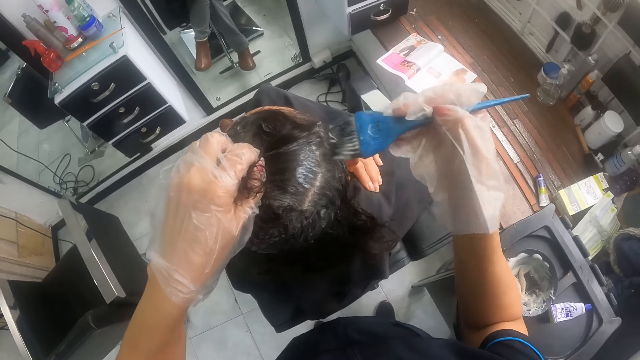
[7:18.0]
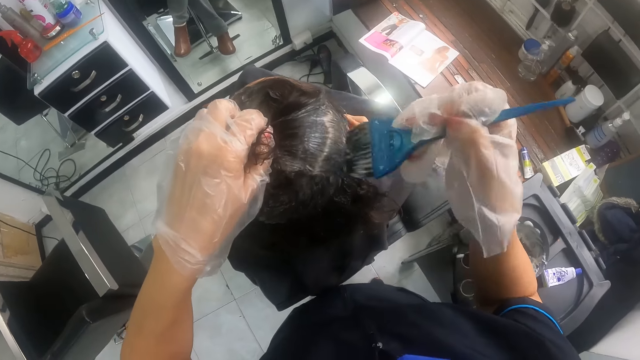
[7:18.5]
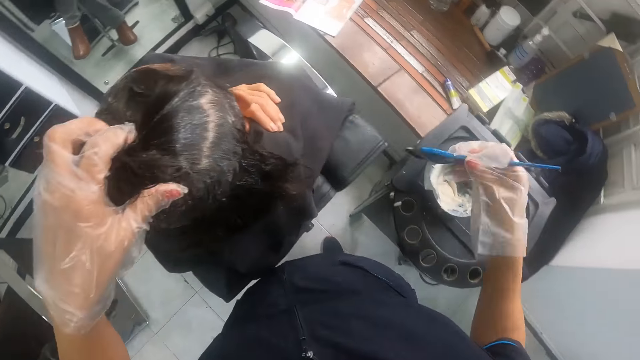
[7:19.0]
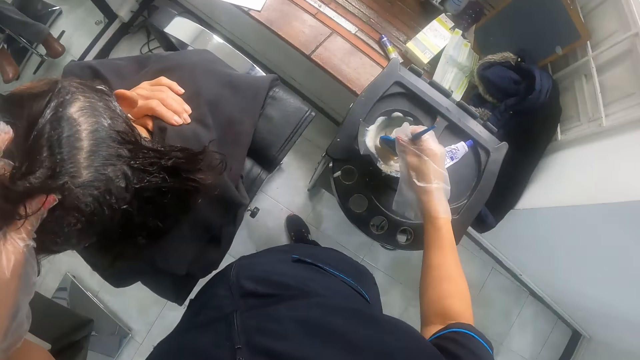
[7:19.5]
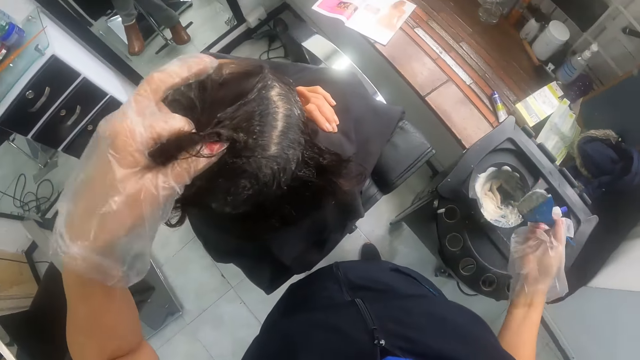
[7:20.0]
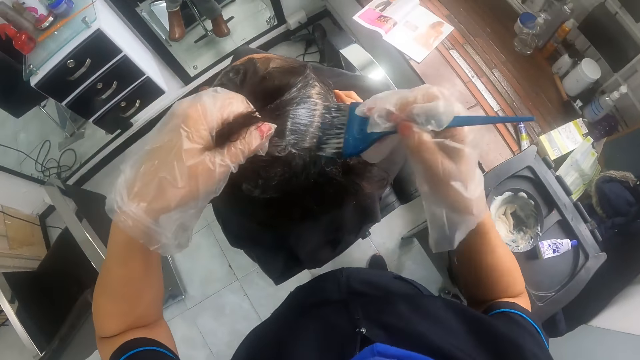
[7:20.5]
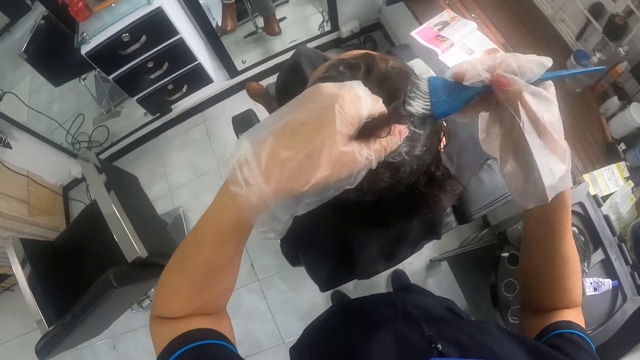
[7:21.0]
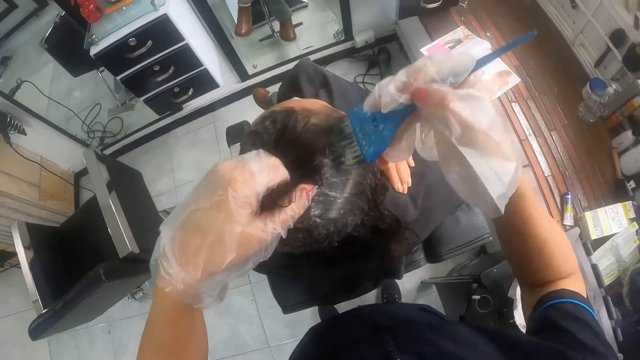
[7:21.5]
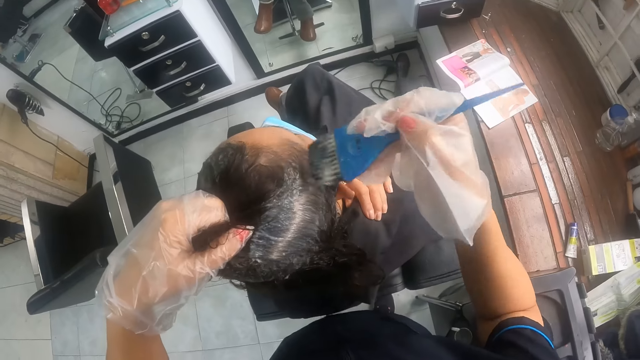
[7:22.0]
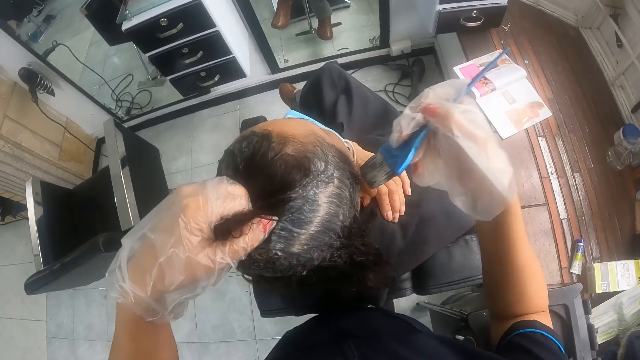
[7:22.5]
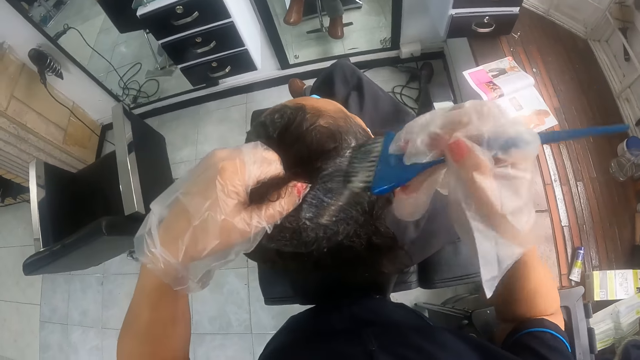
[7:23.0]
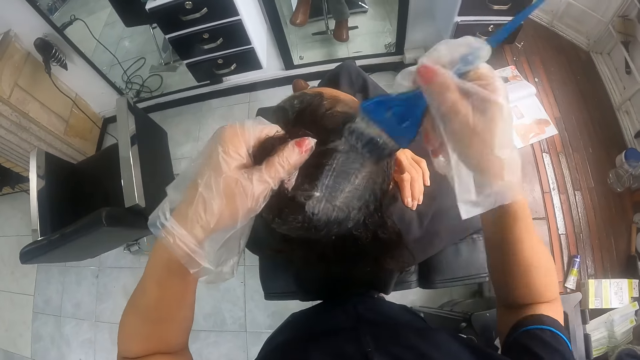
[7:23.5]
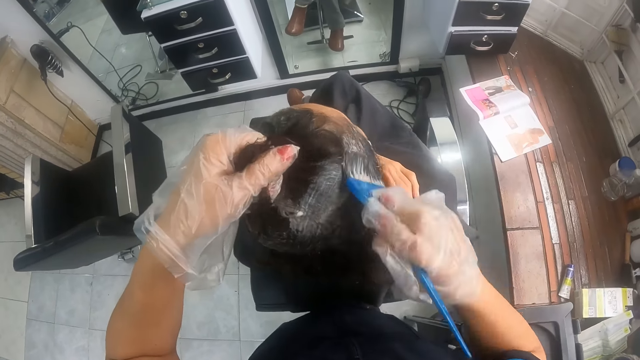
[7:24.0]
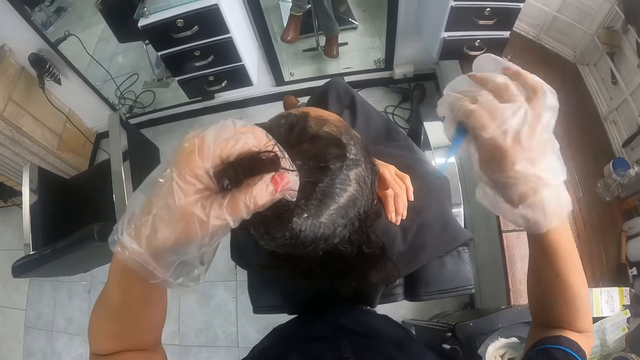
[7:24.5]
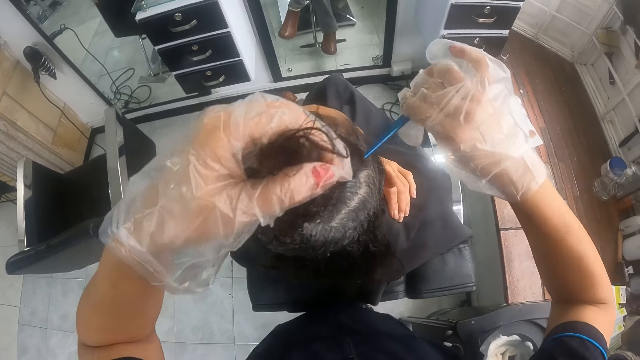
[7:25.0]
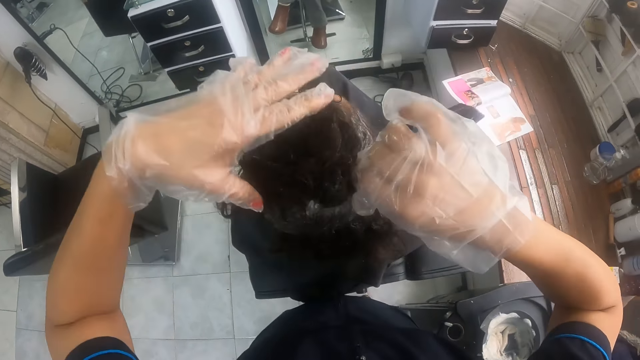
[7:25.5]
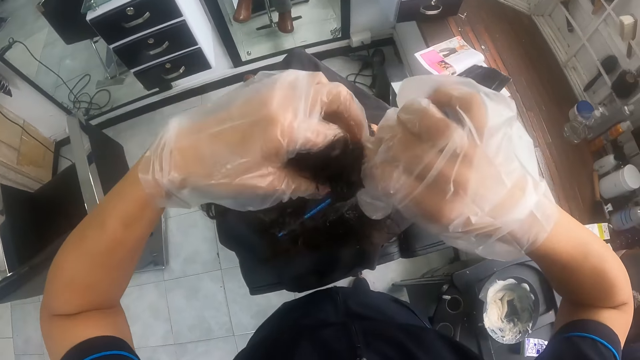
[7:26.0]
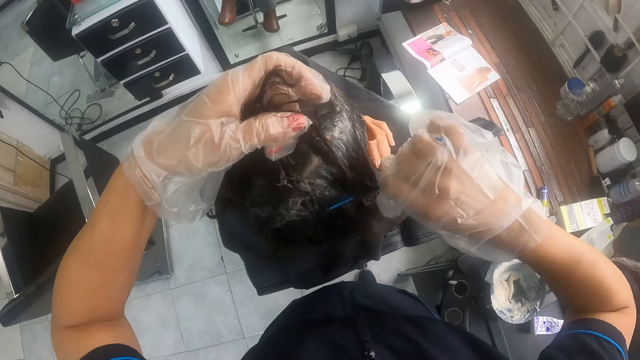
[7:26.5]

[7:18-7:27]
The camera wearer applies relaxer to the woman's hair with the hairbrush in her gloved right hand. They dip the hairbrush in his gloved right hand in the mixing bowl or tin of relaxer, and scoop off excess hair relaxer on the tin. They apply relaxer to the woman's hair with the hairbrush in her gloved right hand. They part the woman's hair with the tail of the hairbrush in her right hand.

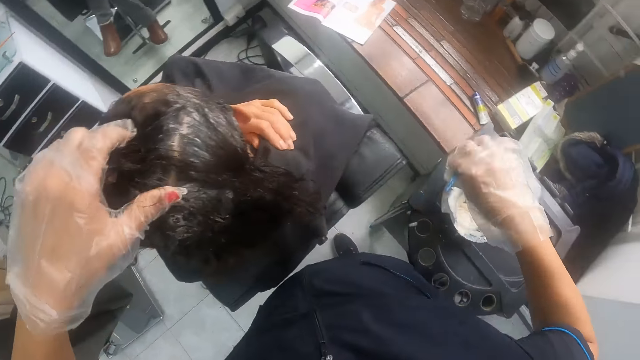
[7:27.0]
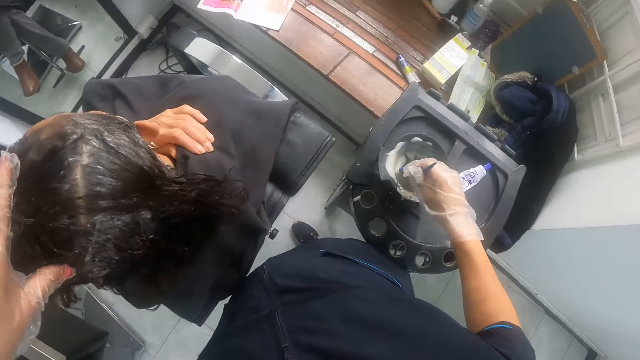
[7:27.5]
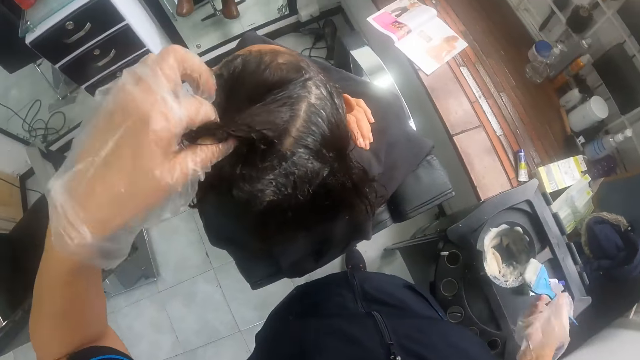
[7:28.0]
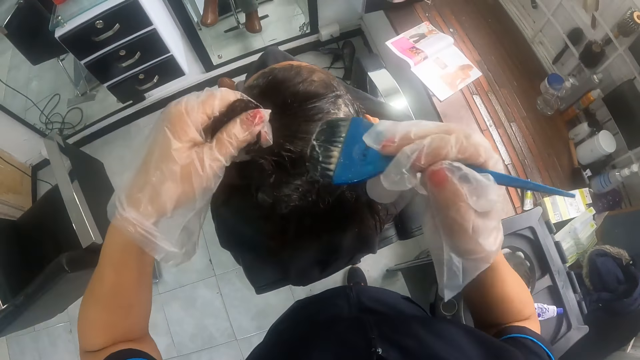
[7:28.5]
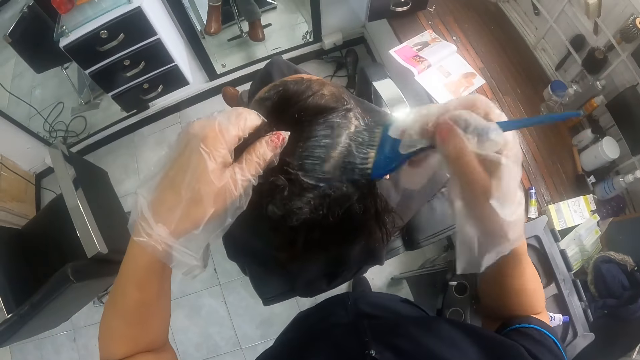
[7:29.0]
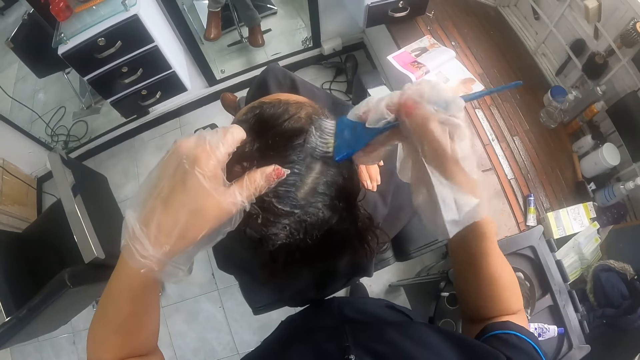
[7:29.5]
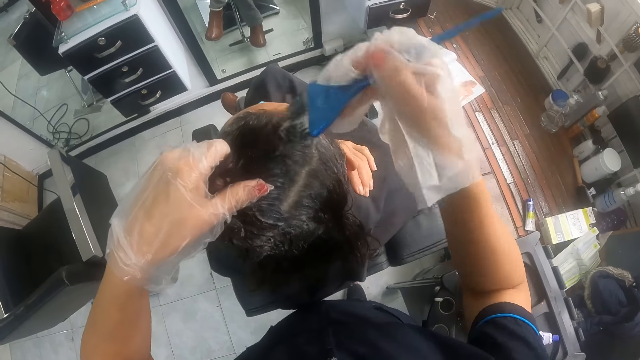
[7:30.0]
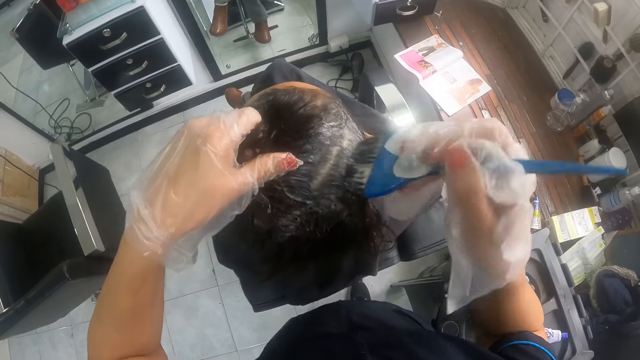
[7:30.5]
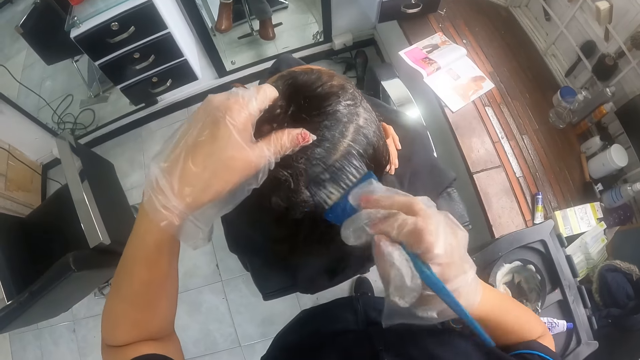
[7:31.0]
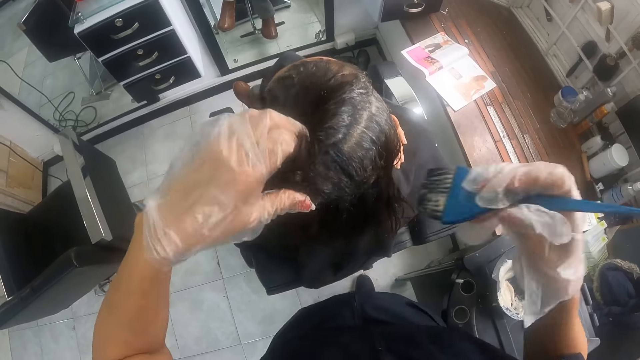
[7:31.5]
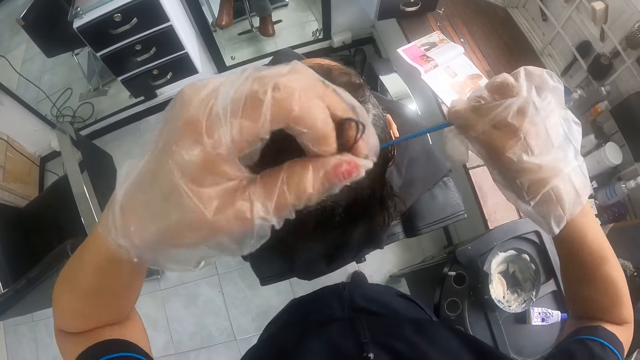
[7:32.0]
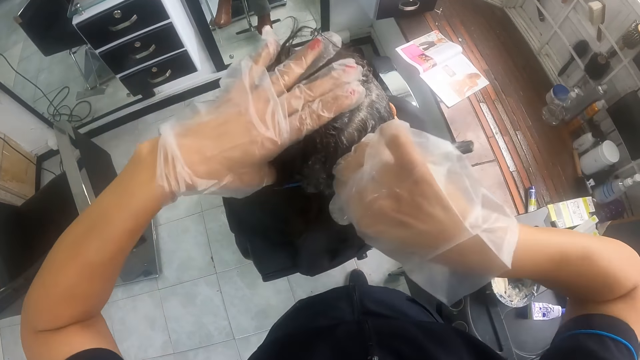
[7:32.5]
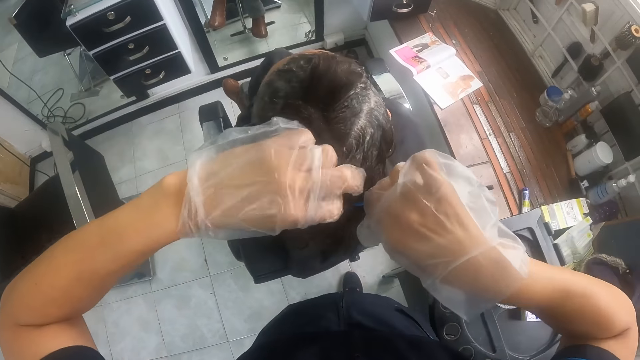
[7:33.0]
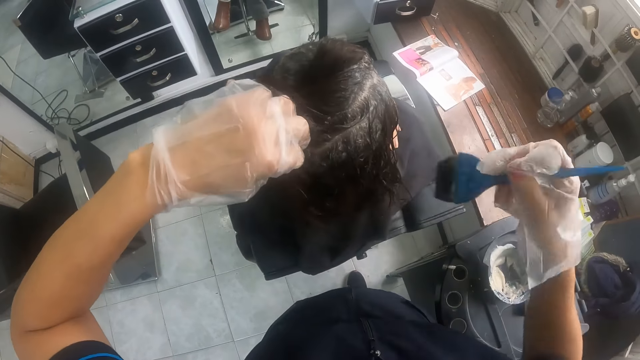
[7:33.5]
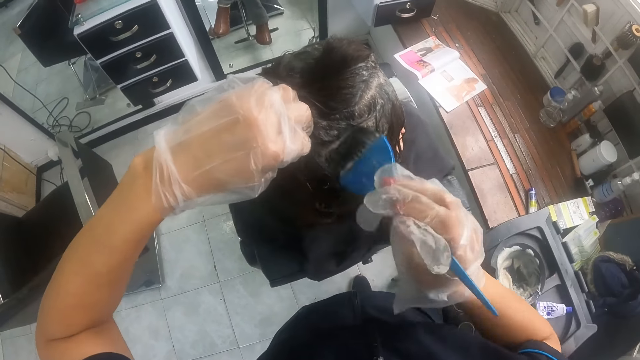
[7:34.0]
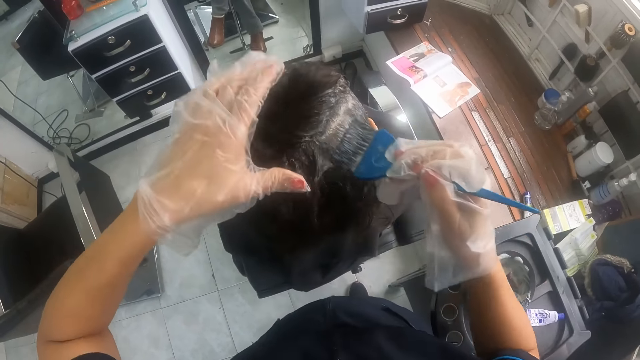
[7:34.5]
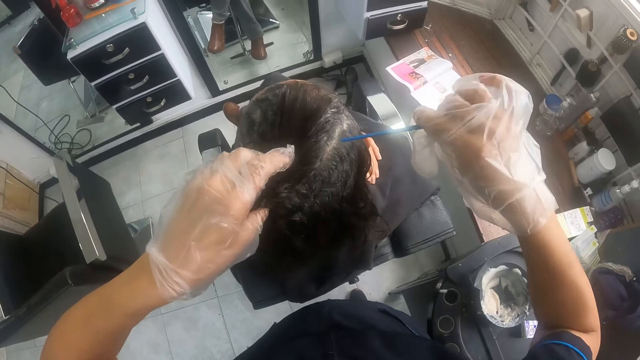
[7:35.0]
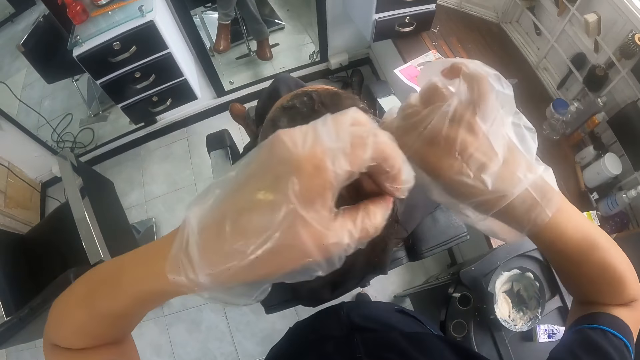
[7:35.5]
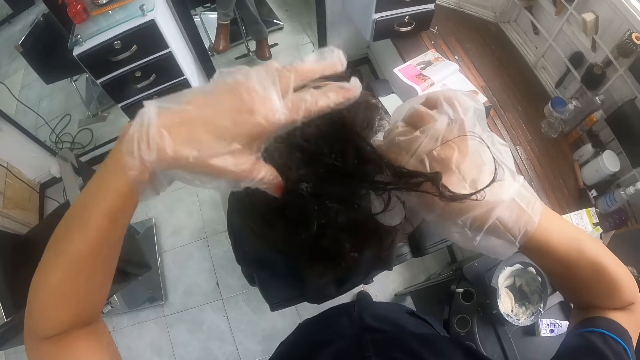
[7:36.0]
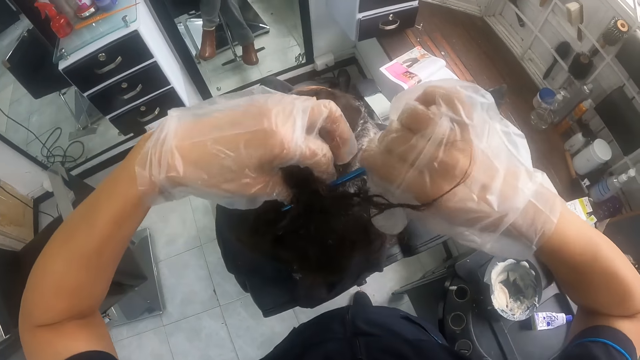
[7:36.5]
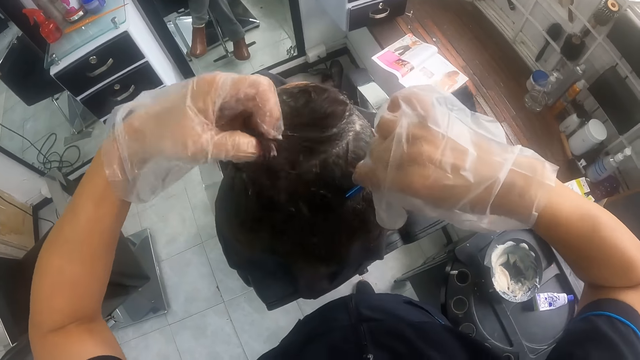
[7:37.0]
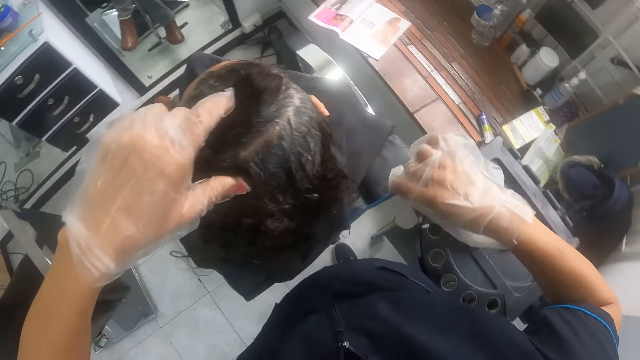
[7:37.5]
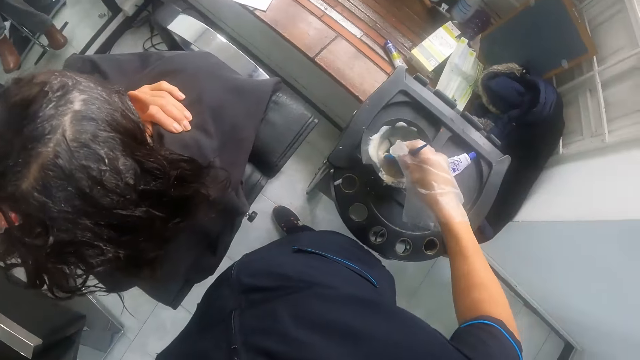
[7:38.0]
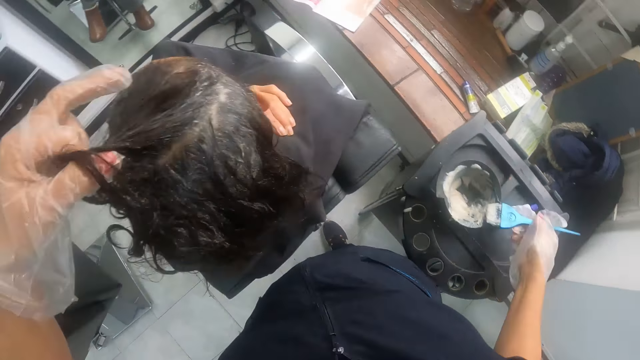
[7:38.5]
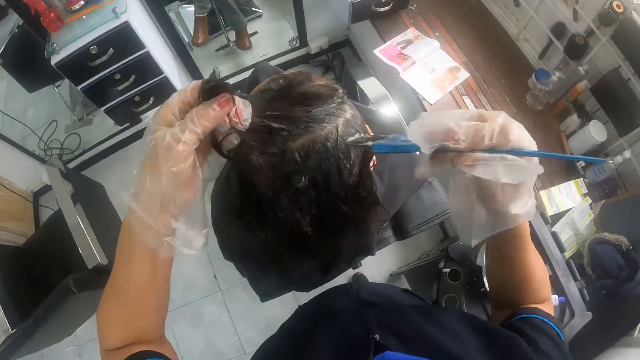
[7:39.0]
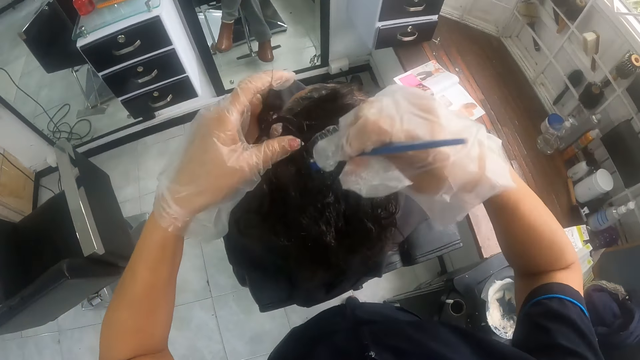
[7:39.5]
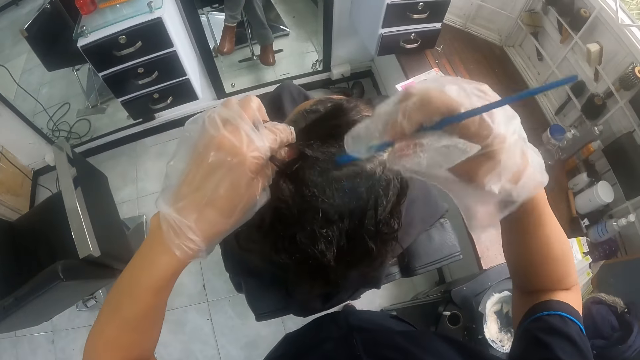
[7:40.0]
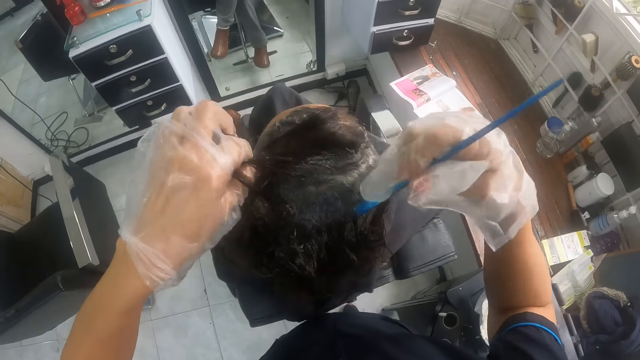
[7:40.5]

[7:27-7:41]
The camera wearer dips the hairbrush in his gloved right hand in the mixing bowl or tin of relaxer, and scoops off excess hair relaxer on the tin. They apply relaxer to the woman's hair with the hairbrush in her gloved right hand. They part the woman's hair with the tail of the hairbrush in her right hand. They hold the woman's hair with her gloved left hand. They apply relaxer to the woman's hair with the hairbrush in her gloved right hand. They part the woman's hair with the tail of the hairbrush in her right hand. They dip the hairbrush in his gloved right hand in the mixing bowl of relaxer, and scoop off excess hair relaxer on the tin. They apply relaxer to the woman's hair with the hairbrush in her gloved right hand.
